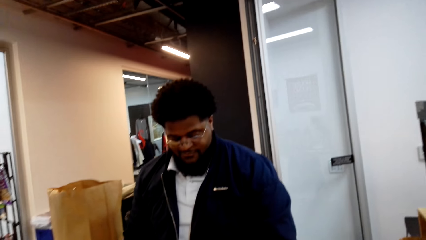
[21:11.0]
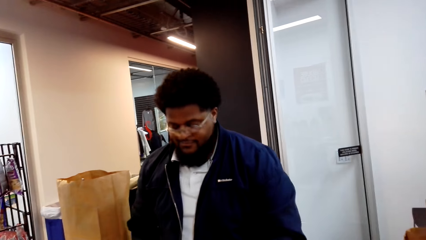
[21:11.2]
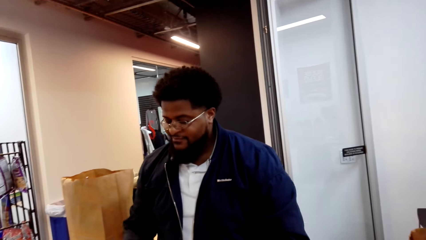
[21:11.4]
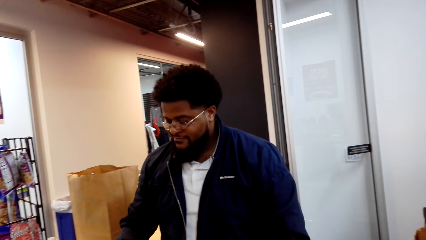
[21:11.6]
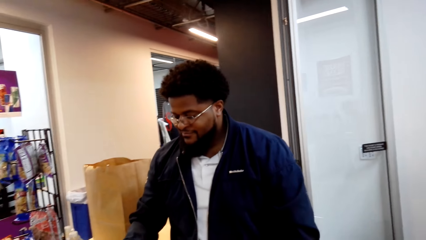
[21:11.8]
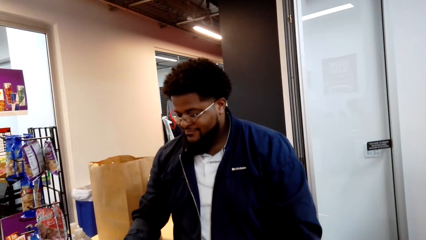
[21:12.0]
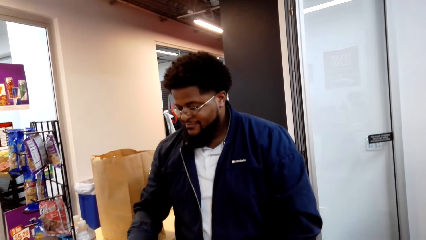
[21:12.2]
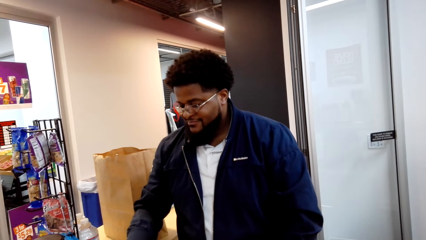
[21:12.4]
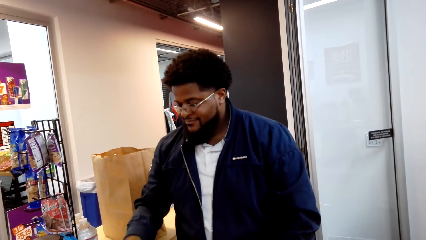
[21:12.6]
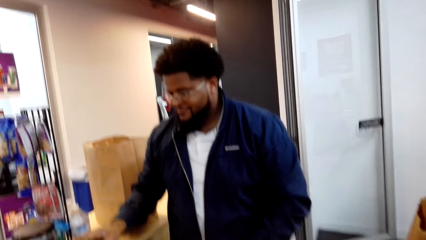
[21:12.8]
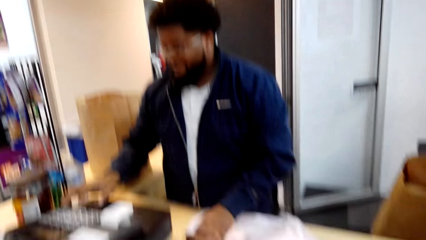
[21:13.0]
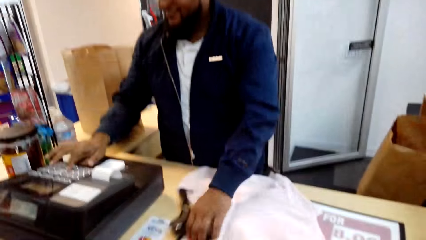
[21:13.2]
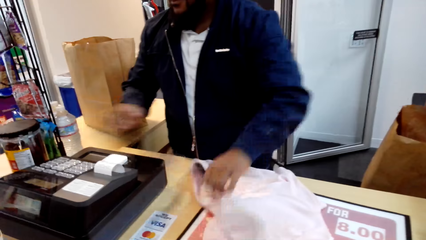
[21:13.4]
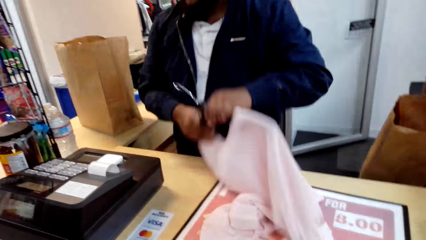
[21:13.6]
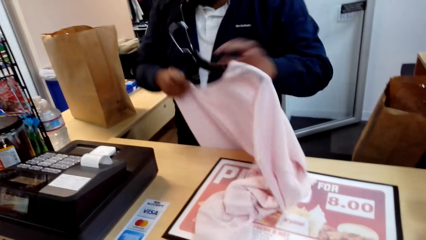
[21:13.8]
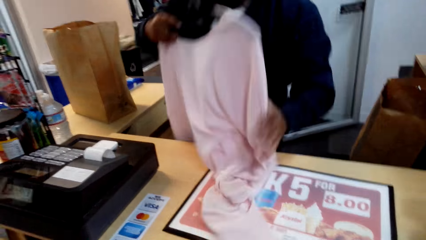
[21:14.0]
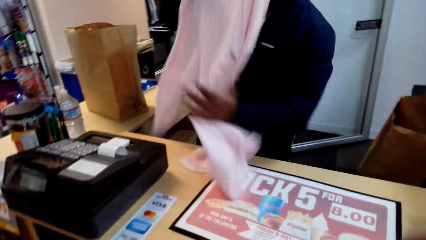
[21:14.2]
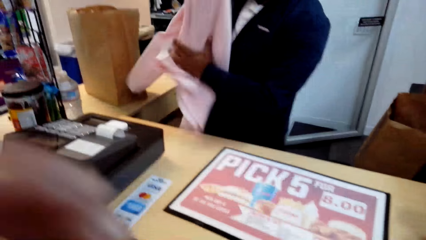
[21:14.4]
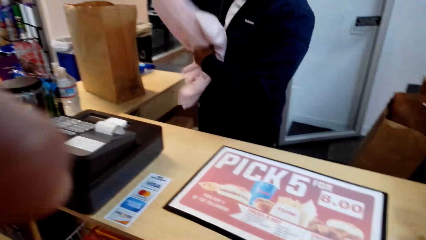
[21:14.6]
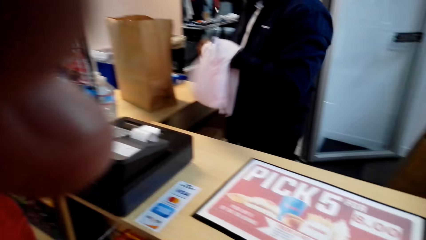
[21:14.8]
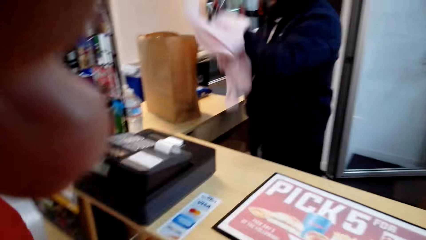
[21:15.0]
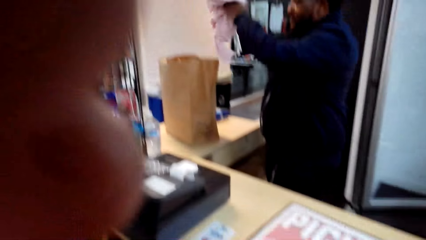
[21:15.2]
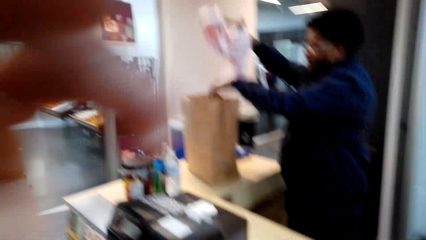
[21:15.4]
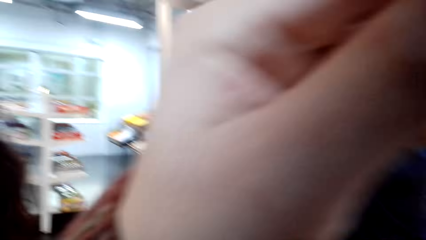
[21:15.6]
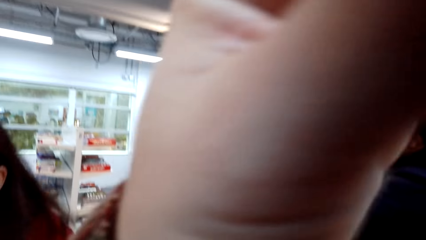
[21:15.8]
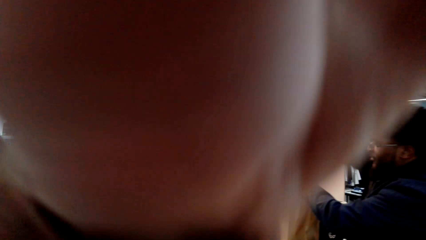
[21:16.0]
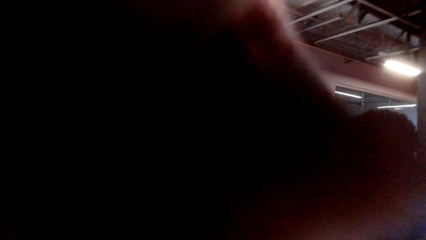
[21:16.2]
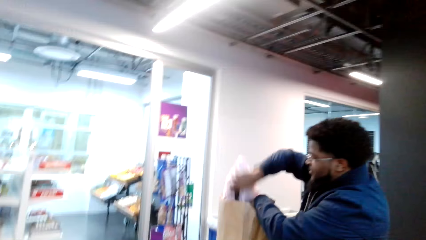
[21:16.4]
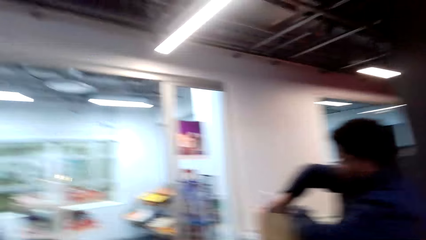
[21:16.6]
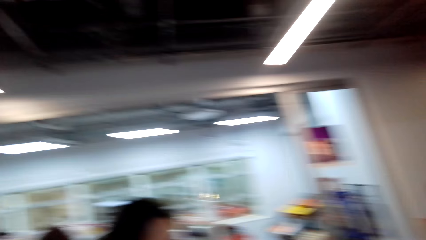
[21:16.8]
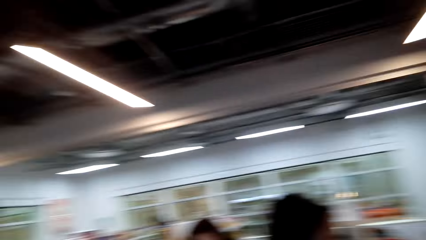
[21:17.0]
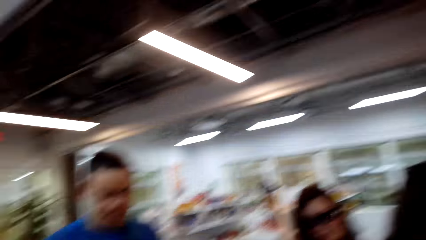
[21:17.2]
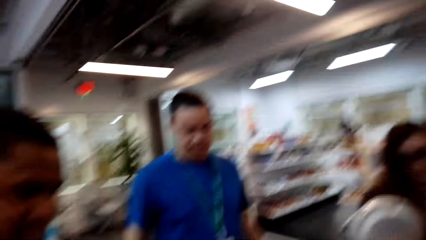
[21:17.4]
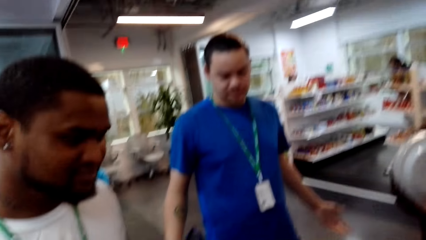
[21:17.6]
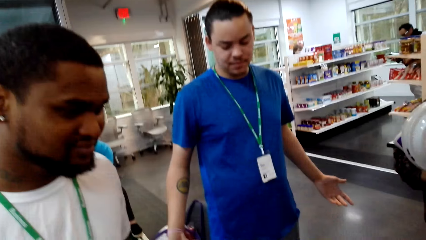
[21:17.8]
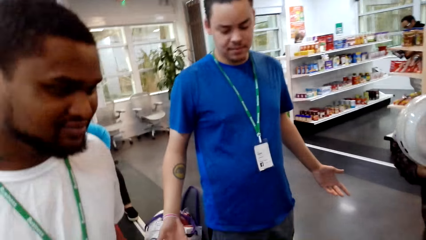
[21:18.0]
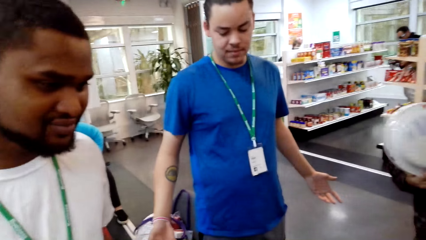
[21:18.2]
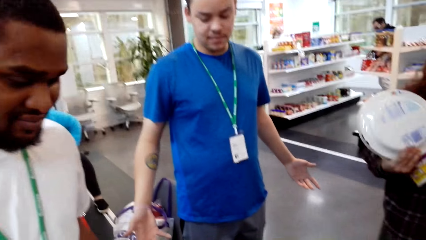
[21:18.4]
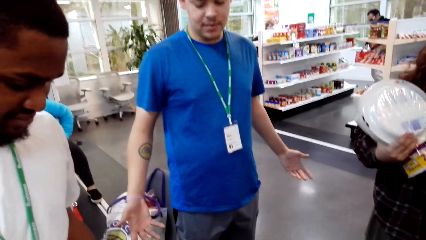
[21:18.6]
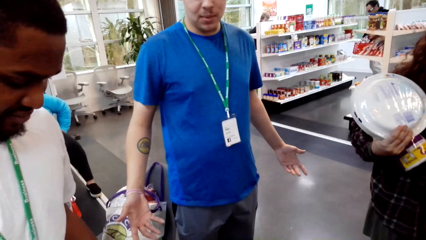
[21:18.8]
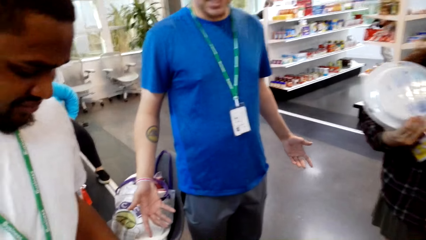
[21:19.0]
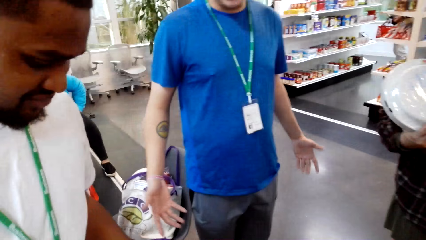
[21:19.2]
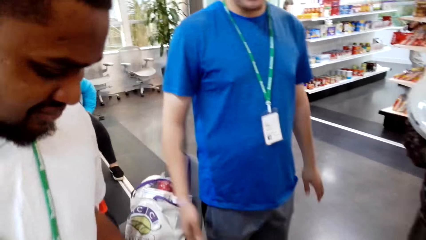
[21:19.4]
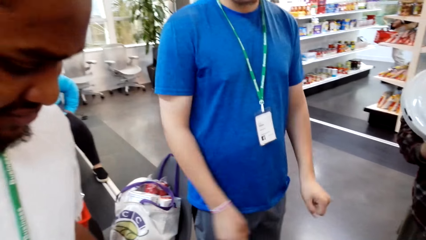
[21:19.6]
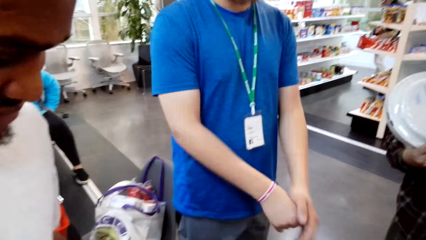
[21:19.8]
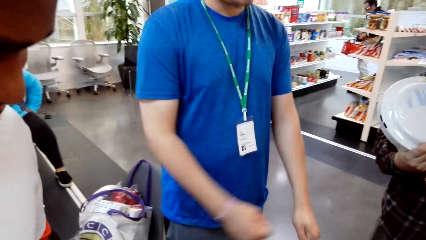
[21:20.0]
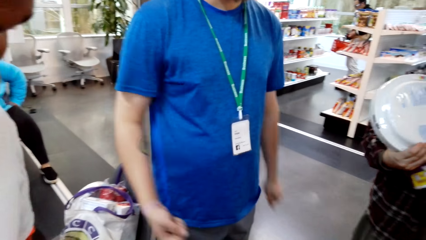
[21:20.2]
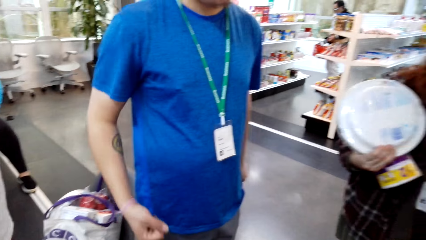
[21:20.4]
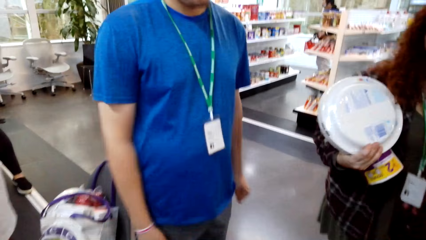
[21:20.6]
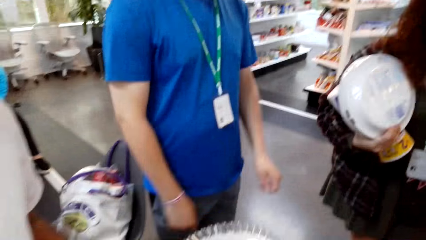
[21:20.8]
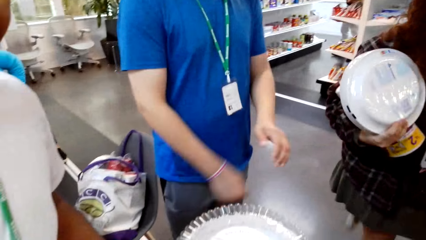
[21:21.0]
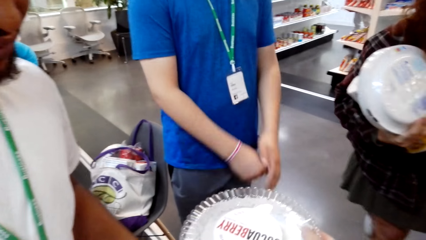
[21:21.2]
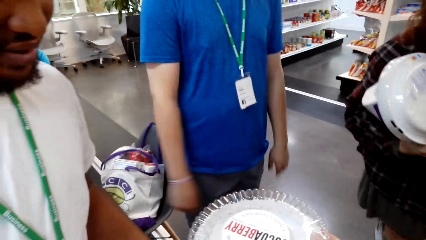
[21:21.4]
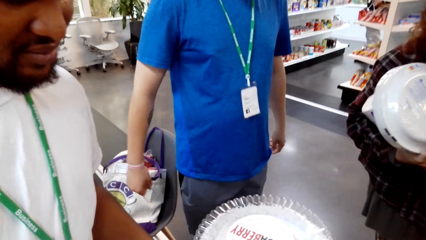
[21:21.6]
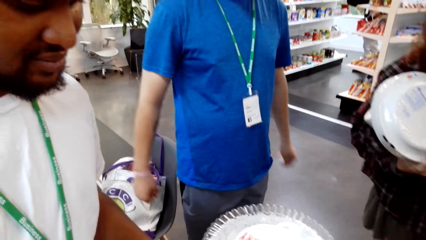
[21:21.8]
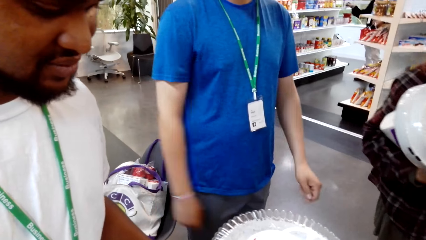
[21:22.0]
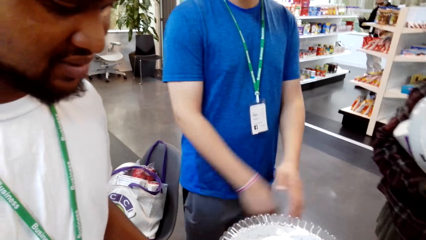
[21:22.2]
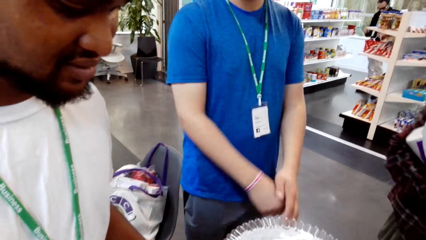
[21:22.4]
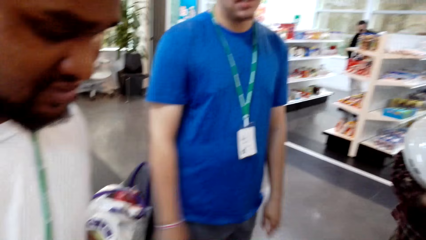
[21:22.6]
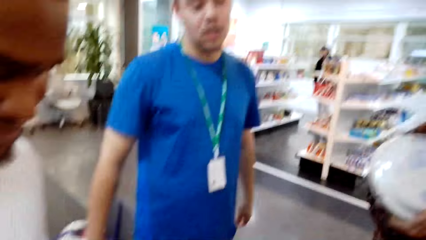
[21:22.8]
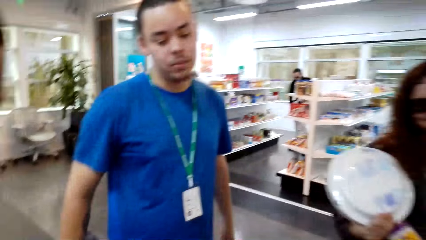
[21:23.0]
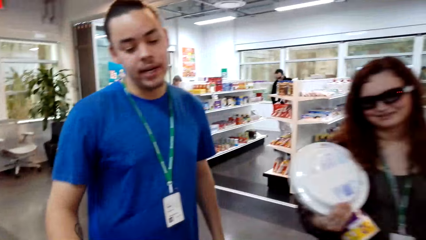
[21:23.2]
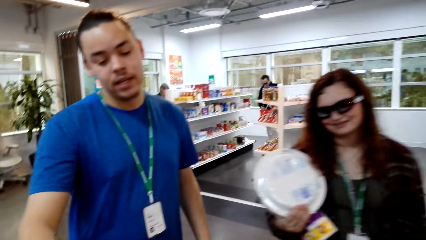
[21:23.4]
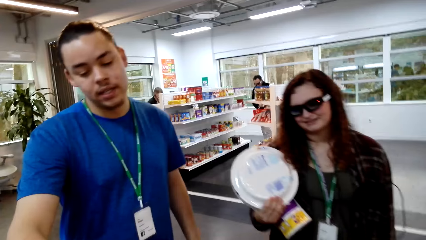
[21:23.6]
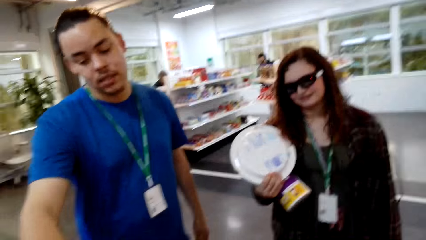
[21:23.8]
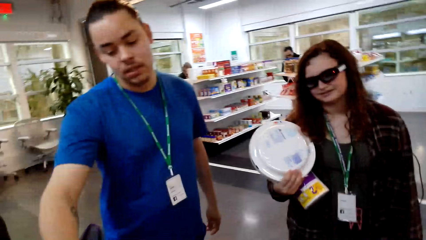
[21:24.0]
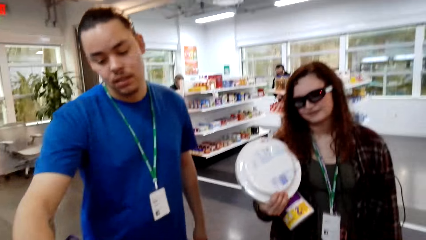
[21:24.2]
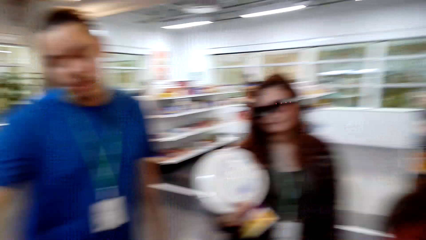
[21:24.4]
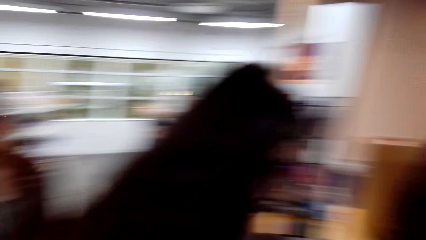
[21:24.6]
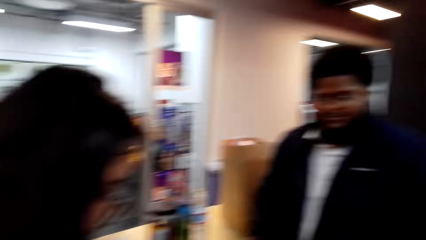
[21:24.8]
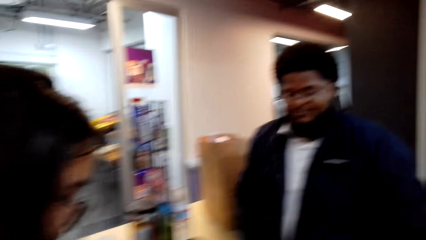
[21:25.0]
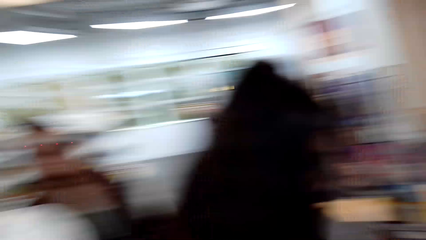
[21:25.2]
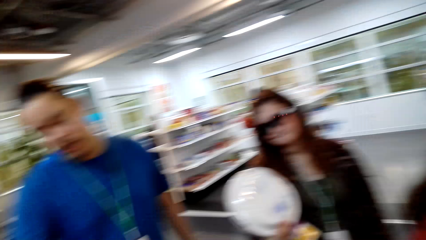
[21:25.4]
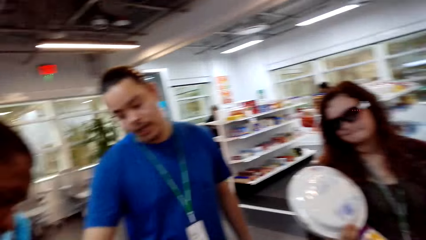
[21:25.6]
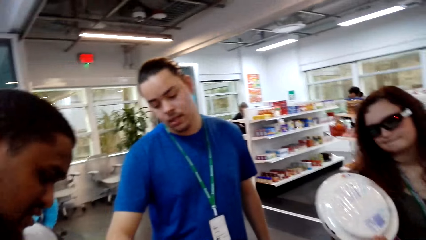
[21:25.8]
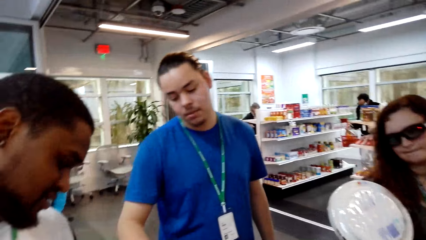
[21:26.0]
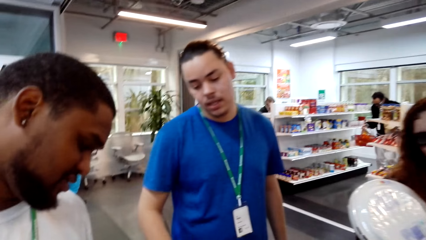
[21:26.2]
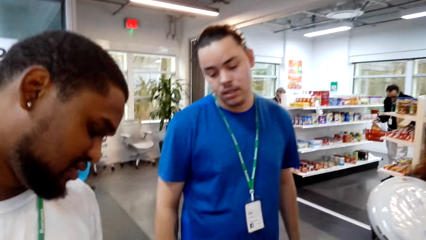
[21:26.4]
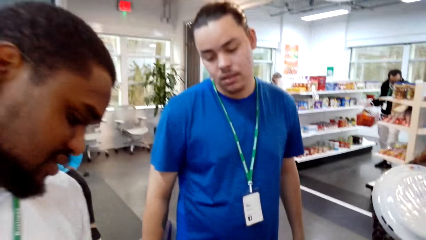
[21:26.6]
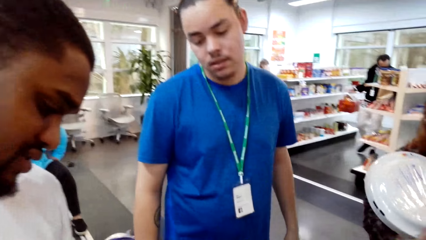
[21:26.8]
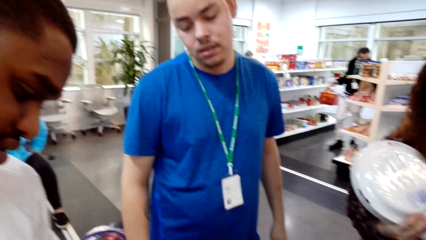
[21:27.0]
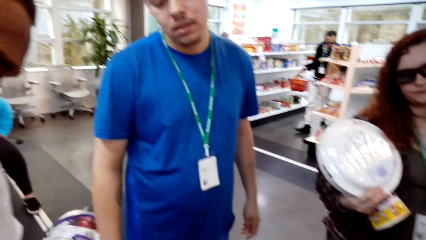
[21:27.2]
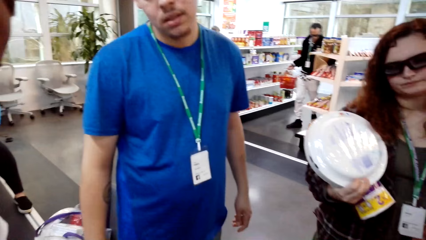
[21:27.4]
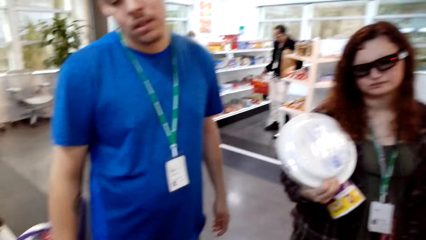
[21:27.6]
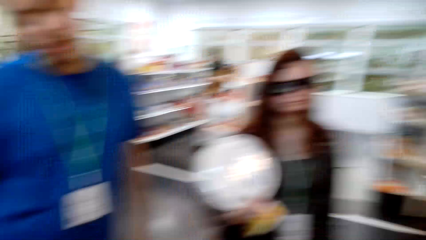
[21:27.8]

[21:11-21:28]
A man operates the counter machine. He takes the cloth and folds the cloth. The camera wearer adjusts the camera. The man puts the cloth in a shopping bag. The camera wearer looks at a person. They look around the room. The person interacts with the camera wearer. The camera wearer looks around. They look at the person.
